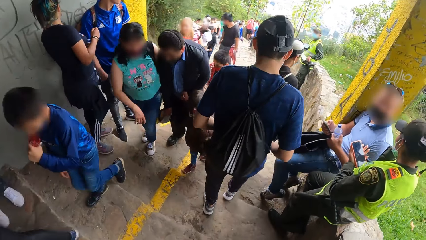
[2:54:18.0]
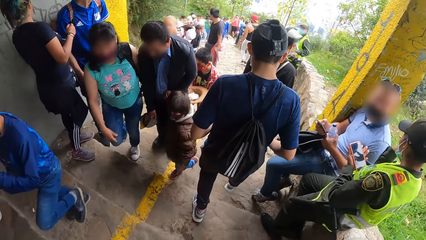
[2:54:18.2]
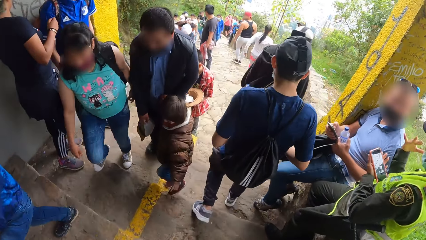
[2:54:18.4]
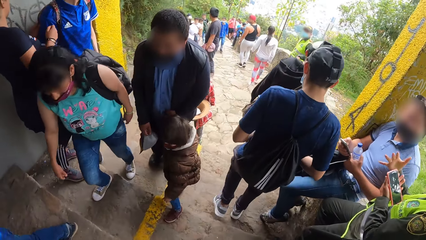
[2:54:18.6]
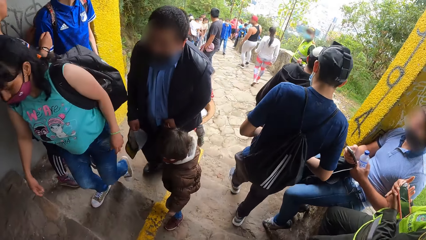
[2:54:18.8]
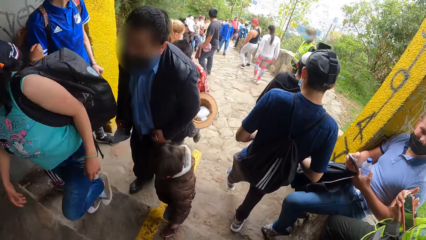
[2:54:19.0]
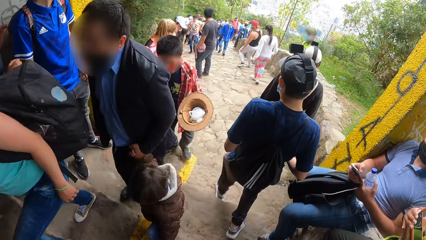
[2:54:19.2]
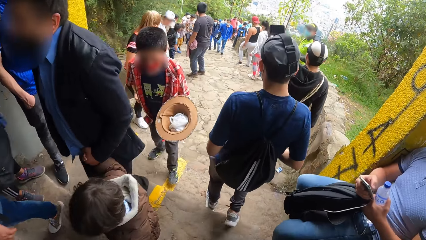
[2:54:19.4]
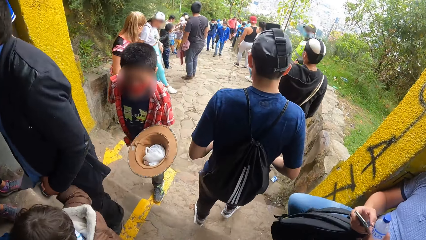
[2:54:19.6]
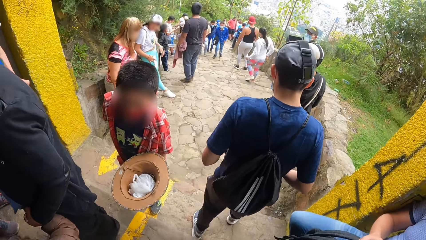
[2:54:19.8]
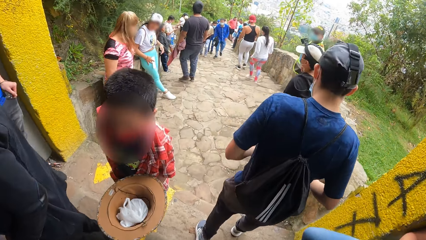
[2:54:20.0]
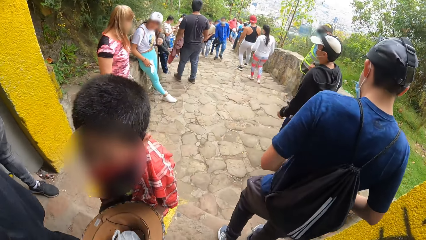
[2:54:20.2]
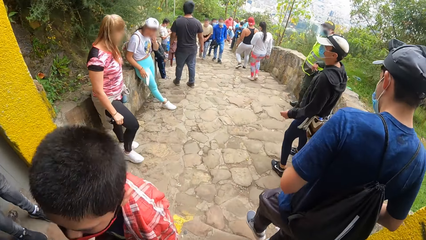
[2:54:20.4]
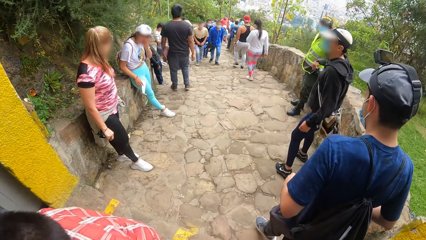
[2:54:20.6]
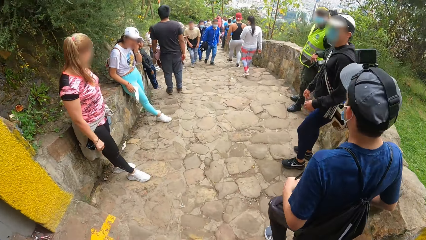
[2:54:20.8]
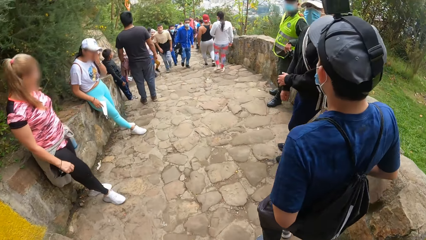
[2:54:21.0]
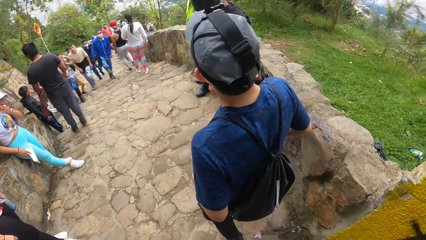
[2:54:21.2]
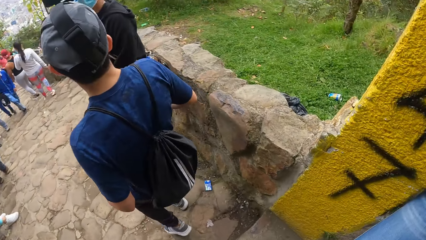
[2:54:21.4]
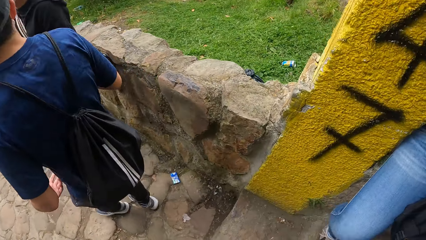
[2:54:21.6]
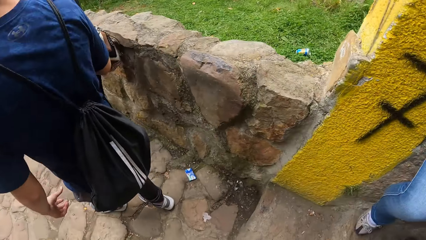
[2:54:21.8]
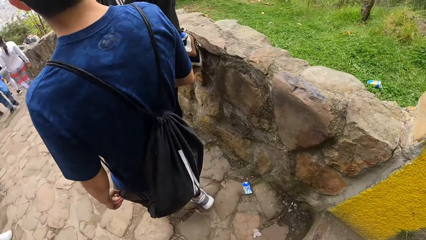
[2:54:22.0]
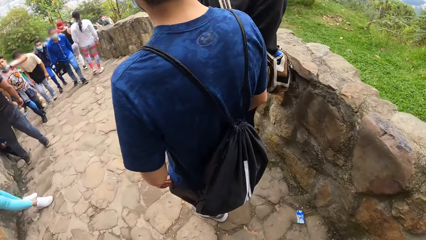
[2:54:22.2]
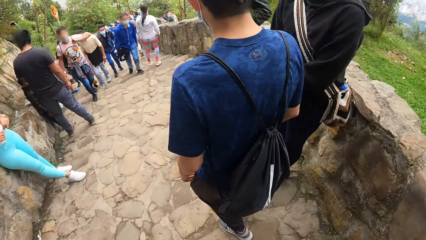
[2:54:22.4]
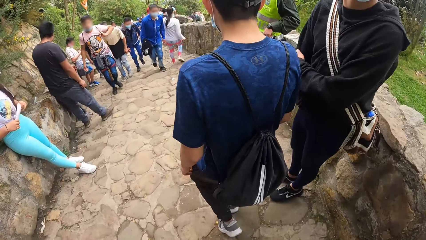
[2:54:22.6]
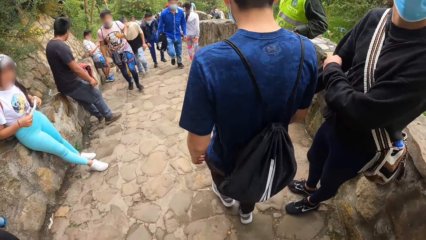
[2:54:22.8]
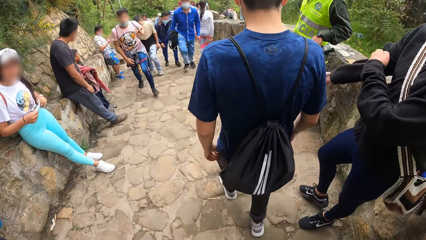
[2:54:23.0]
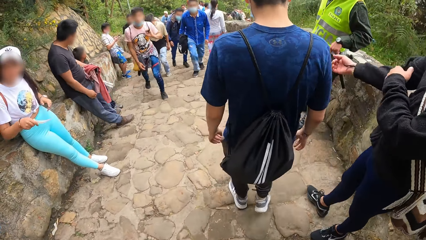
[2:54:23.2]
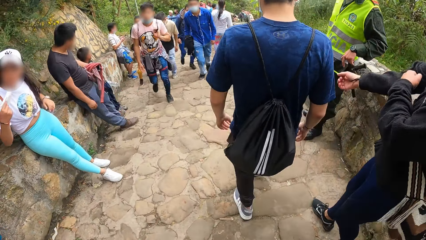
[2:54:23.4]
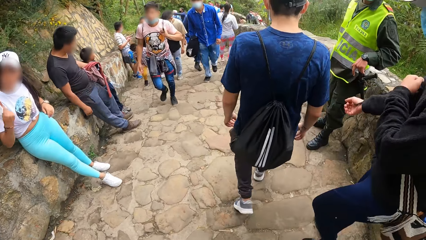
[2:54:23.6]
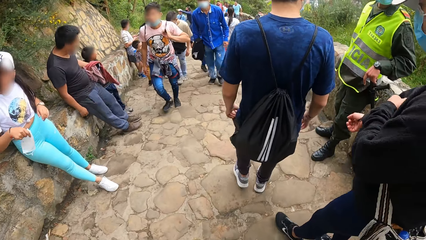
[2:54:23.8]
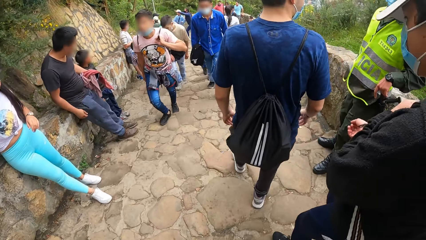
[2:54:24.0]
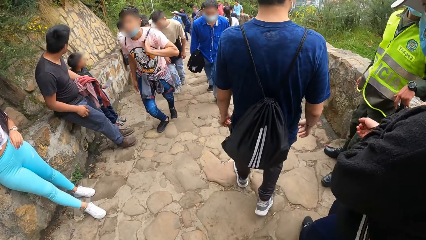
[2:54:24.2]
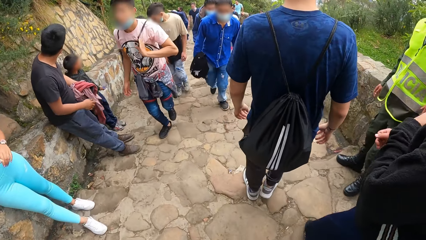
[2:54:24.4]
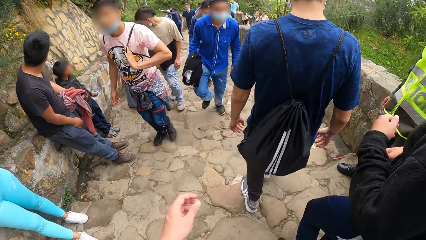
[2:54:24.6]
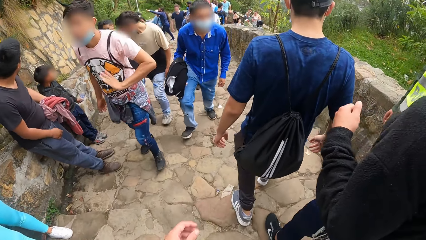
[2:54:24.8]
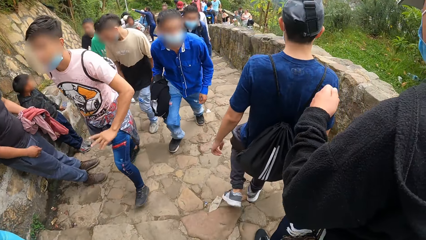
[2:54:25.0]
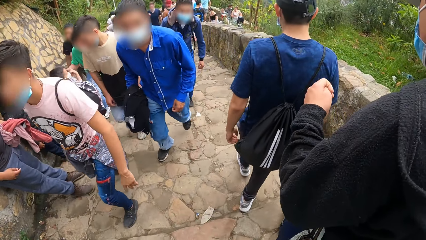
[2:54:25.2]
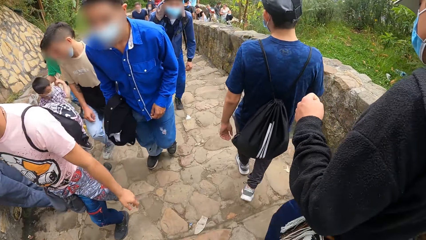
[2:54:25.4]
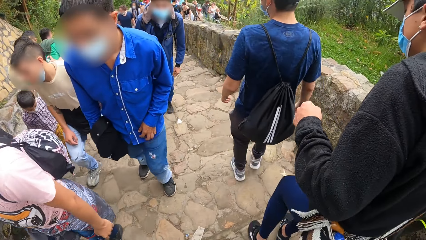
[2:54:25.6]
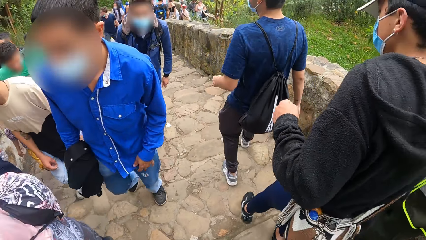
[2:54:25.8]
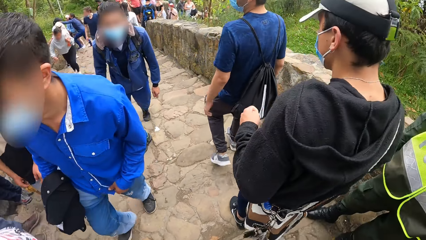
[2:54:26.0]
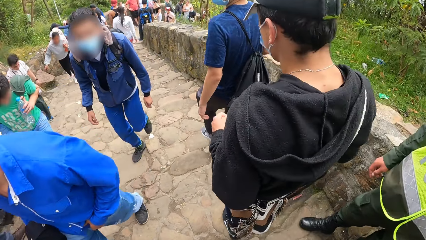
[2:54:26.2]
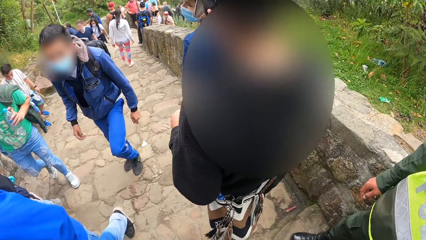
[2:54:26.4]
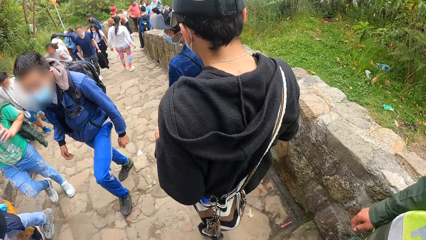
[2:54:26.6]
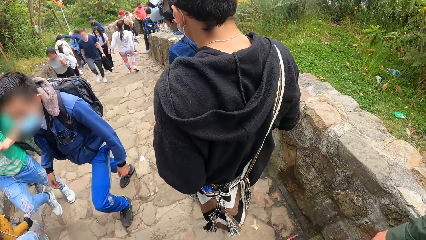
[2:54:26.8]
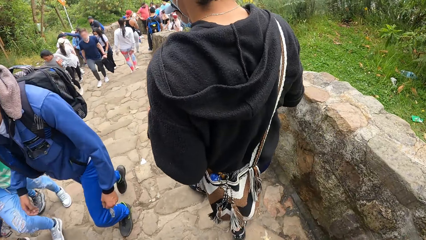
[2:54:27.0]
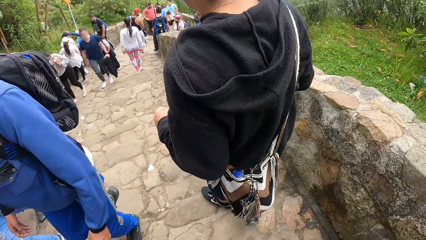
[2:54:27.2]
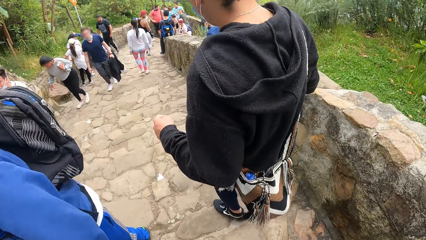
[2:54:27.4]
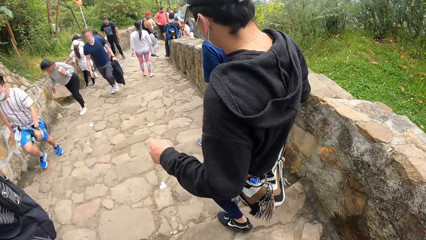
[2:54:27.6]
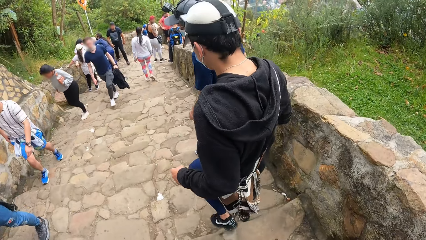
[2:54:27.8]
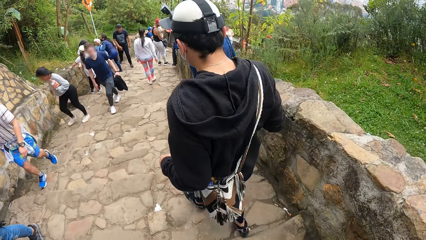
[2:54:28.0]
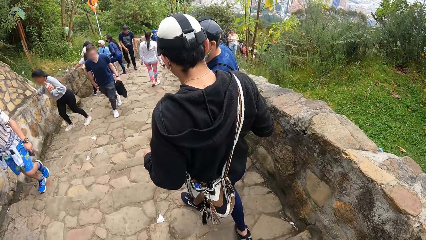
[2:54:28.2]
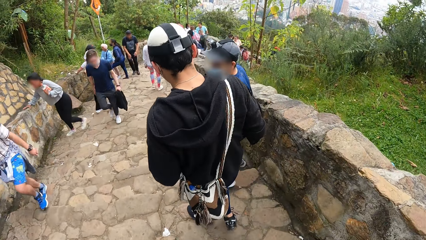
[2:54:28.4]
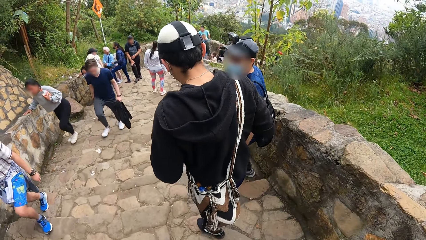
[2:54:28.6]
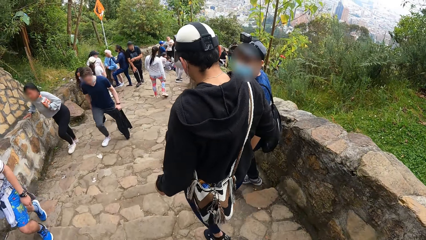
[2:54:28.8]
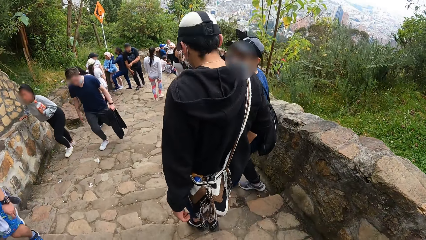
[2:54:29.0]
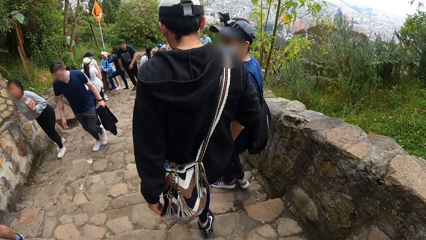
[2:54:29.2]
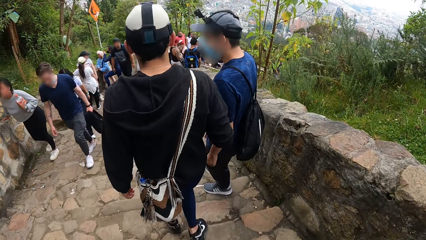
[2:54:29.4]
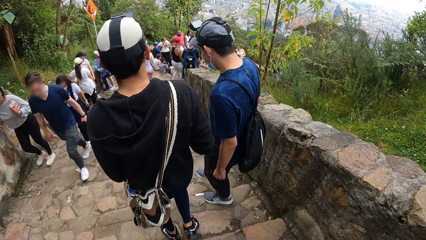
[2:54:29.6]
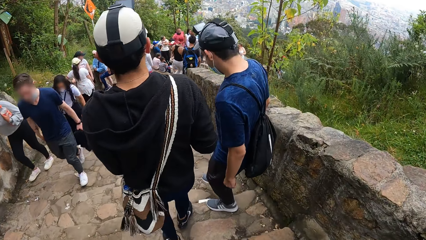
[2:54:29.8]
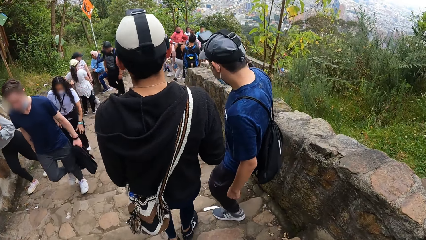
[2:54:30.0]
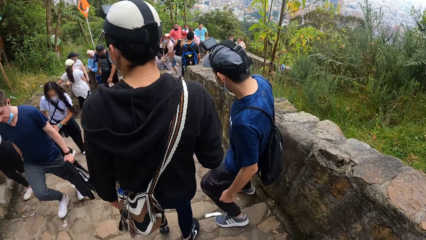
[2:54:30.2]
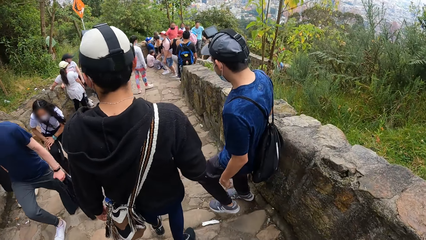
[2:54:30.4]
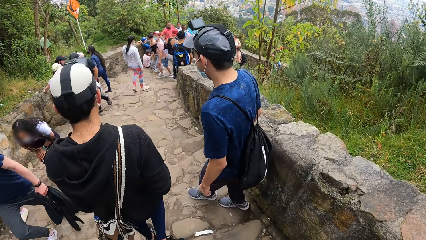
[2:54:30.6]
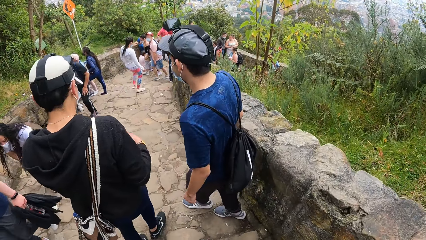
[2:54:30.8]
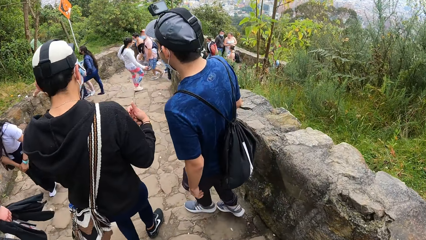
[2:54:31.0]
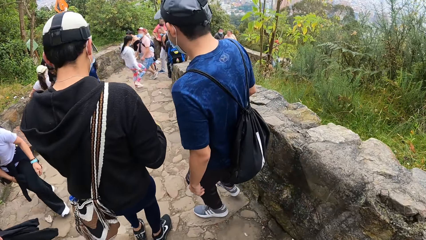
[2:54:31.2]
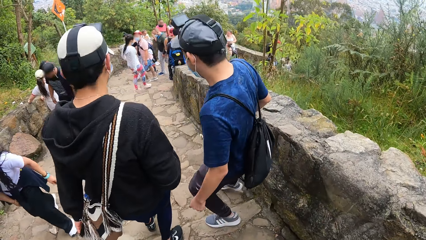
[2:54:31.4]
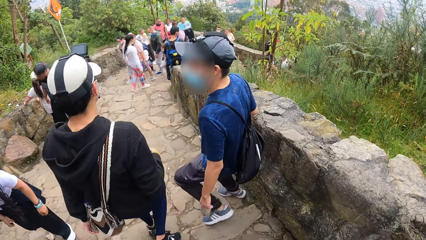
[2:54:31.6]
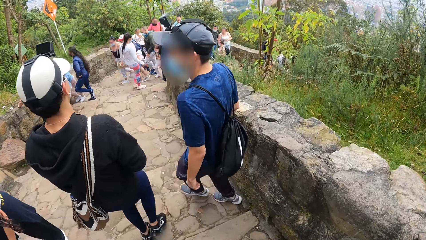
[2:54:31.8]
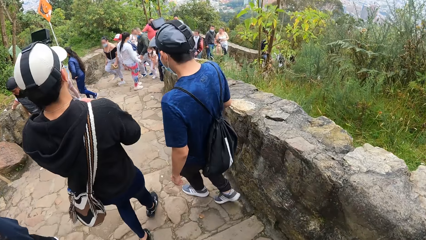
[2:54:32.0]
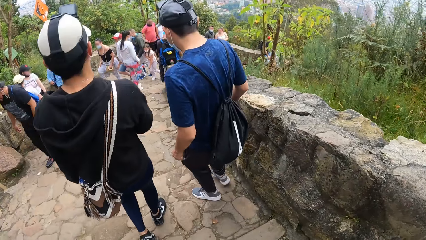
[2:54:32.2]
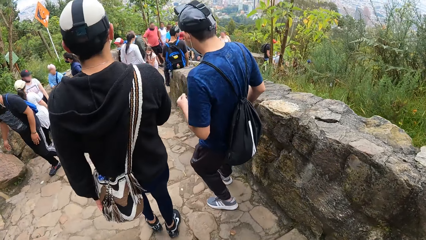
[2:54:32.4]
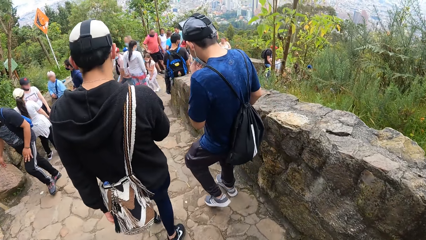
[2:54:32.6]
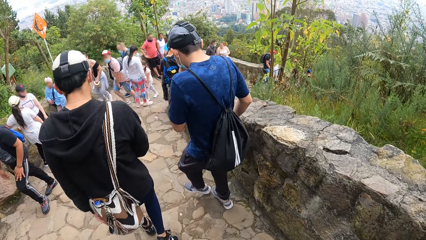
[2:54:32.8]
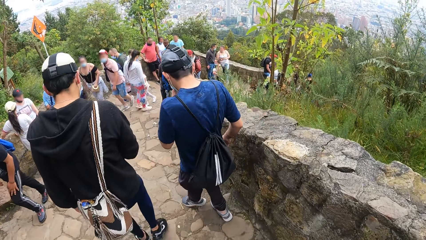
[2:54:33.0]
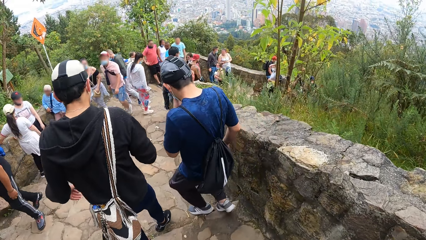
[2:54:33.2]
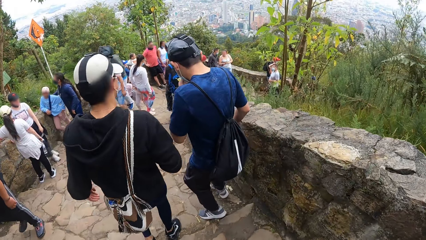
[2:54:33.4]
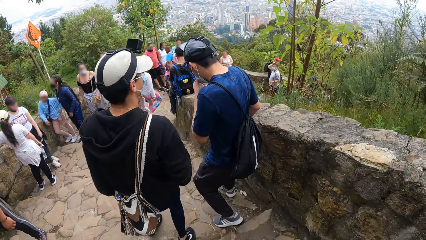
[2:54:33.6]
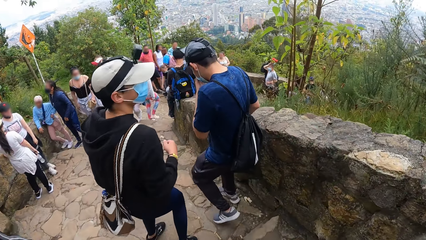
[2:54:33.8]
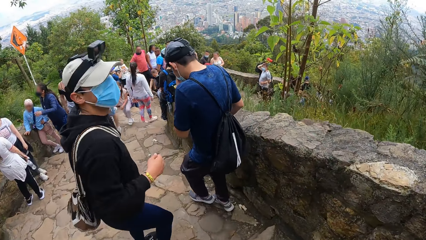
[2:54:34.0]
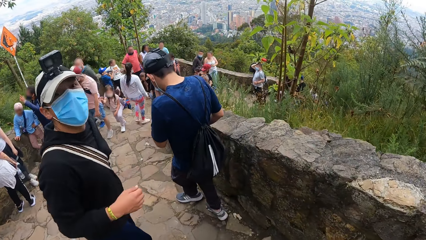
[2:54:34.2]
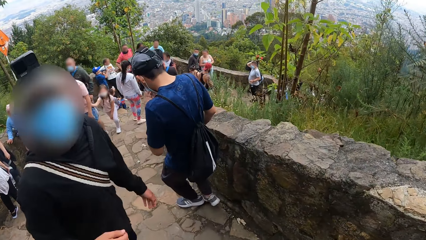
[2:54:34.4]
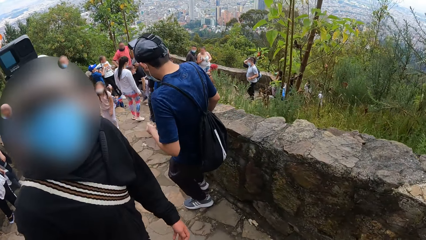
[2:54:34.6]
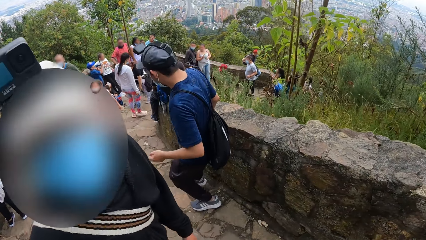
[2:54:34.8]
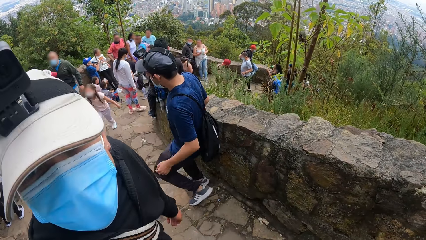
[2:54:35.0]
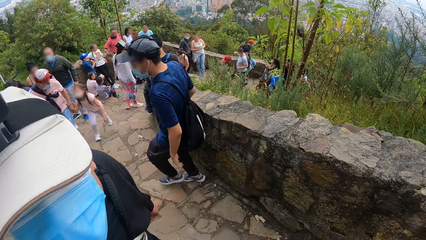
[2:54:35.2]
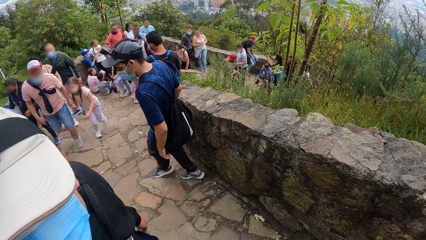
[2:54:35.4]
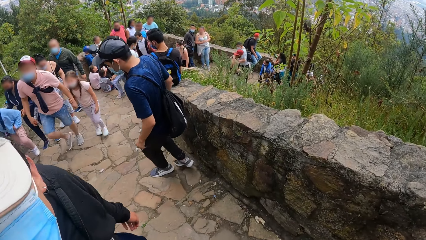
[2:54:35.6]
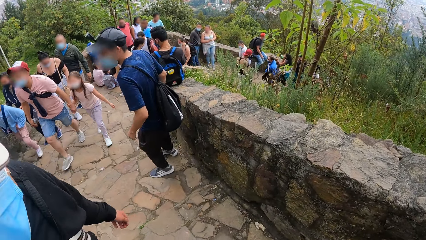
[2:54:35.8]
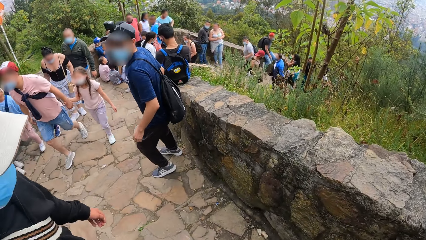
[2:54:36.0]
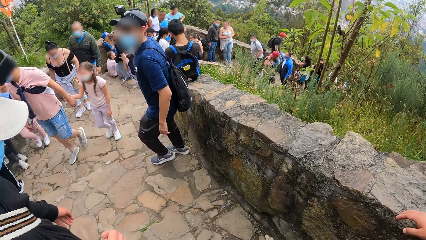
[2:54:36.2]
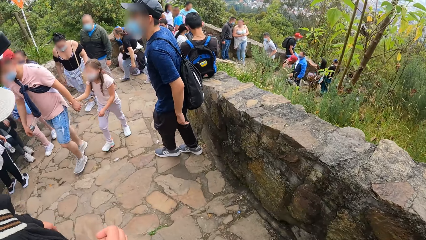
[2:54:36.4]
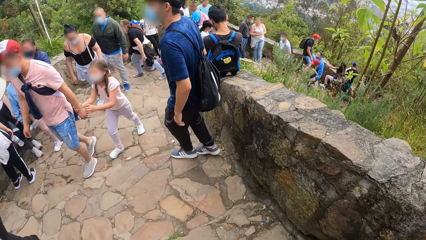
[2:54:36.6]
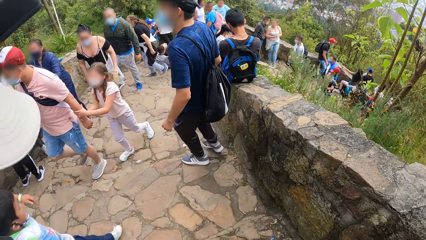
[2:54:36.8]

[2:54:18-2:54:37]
A man straightens a sweater. The man converses with the camera wearer. The man pulls his right sleeve with his left hand. Another man hikes down the mountain. The first man hikes down the mountain. The first man converses with the other man. The other man aligns a mask on the face. The first man converses with the camera wearer.
